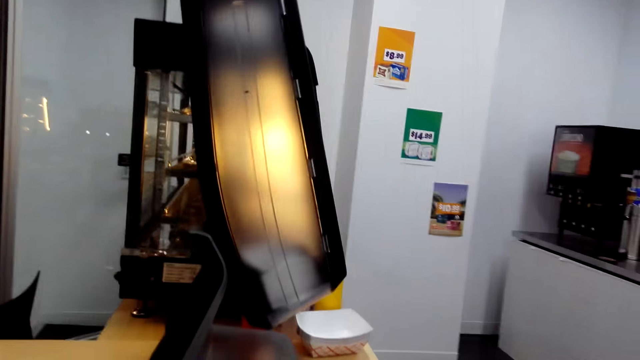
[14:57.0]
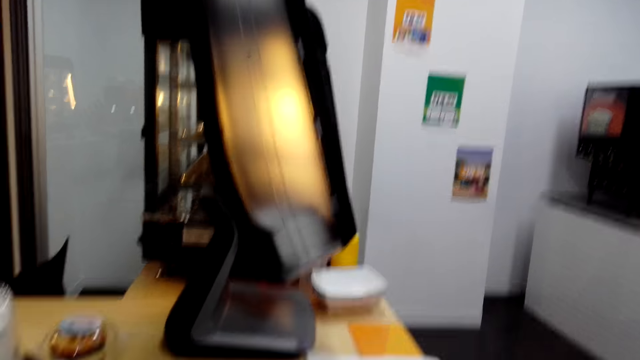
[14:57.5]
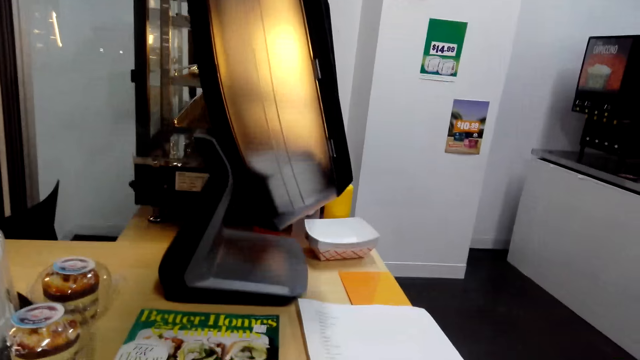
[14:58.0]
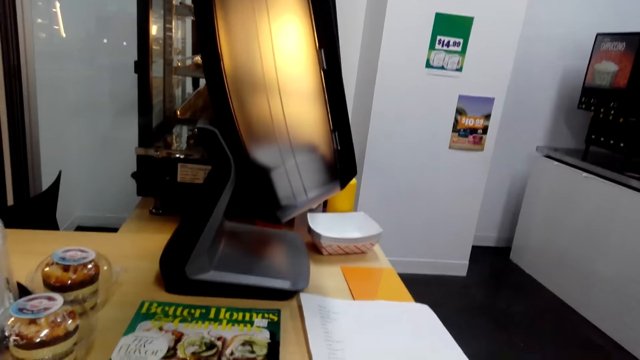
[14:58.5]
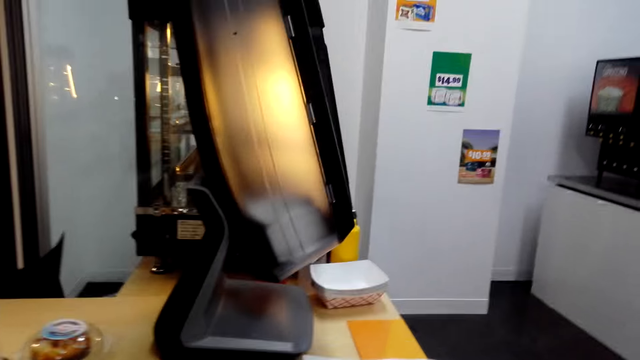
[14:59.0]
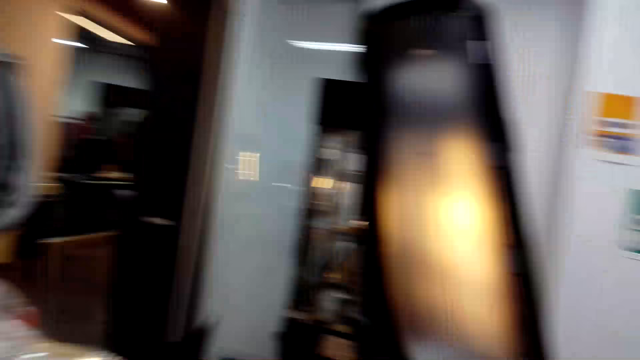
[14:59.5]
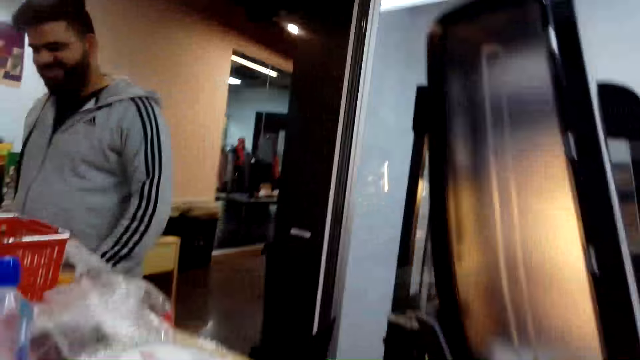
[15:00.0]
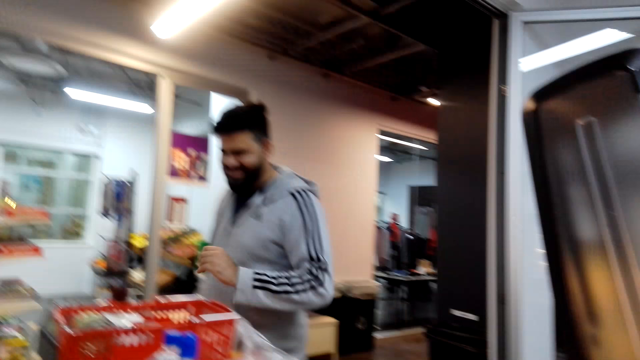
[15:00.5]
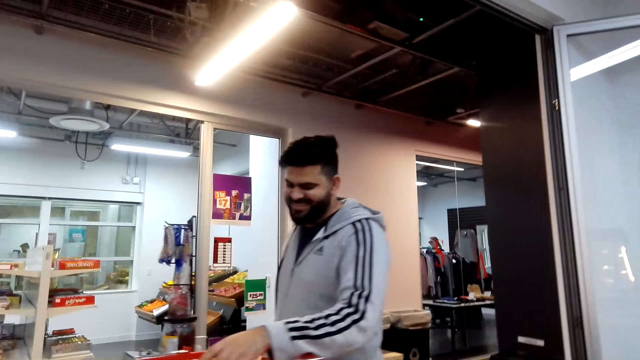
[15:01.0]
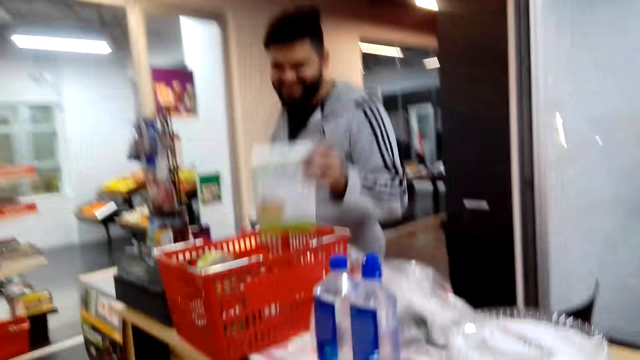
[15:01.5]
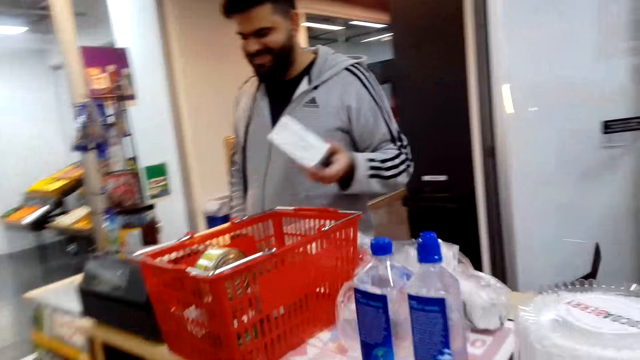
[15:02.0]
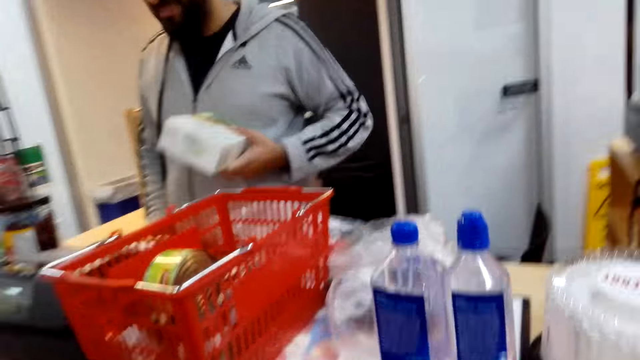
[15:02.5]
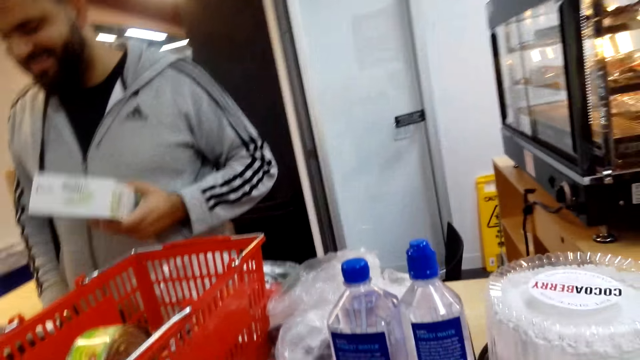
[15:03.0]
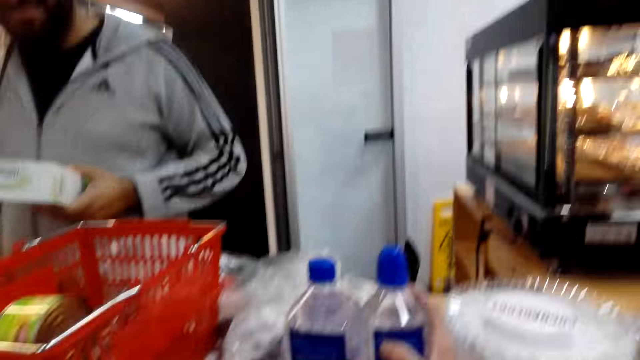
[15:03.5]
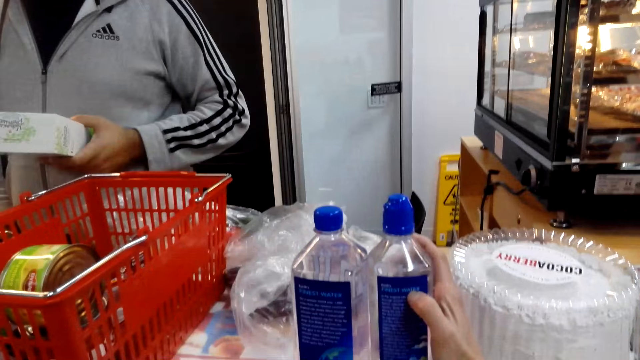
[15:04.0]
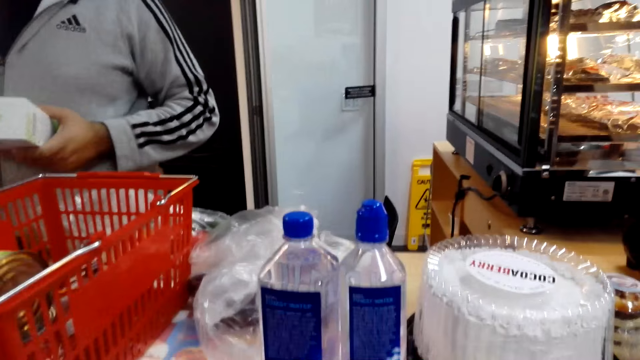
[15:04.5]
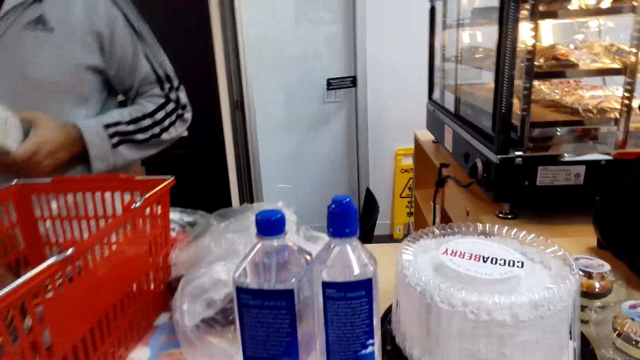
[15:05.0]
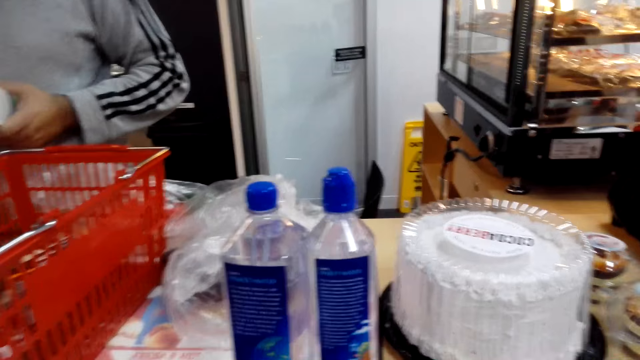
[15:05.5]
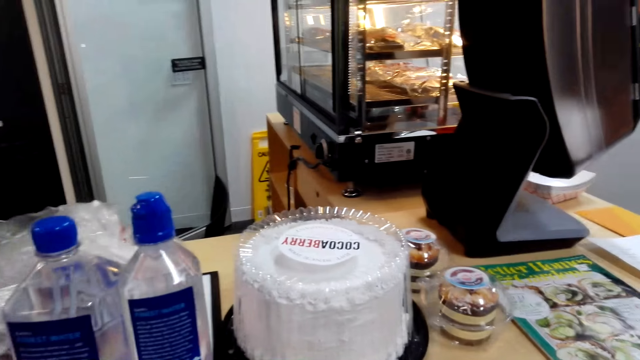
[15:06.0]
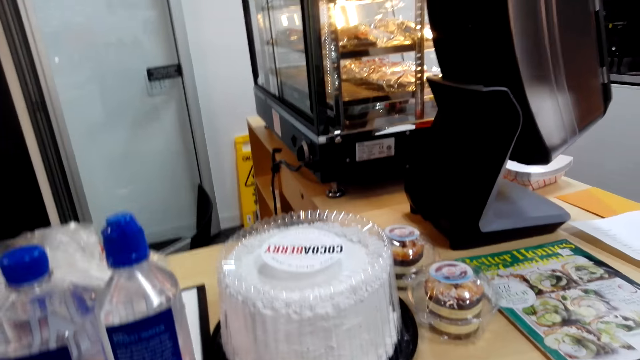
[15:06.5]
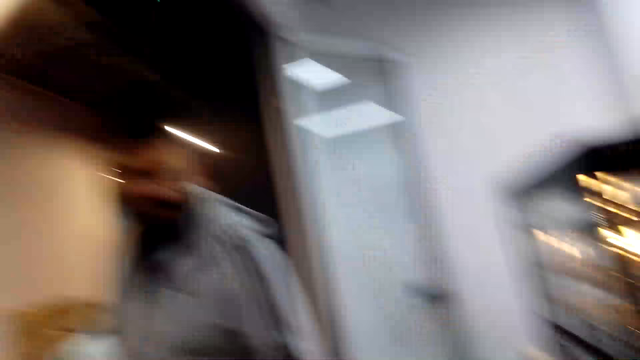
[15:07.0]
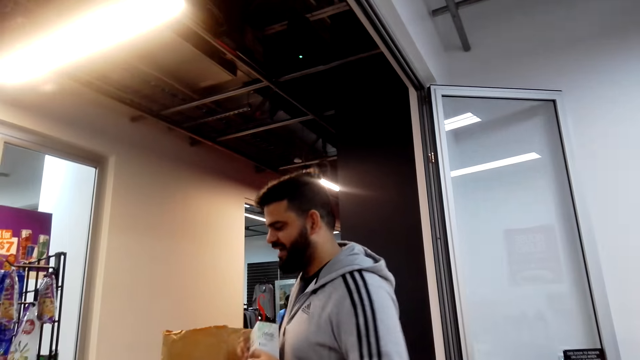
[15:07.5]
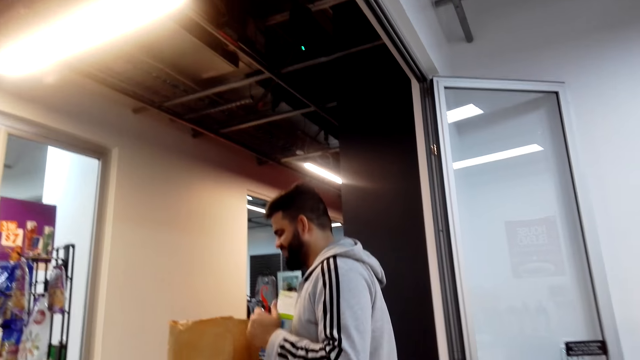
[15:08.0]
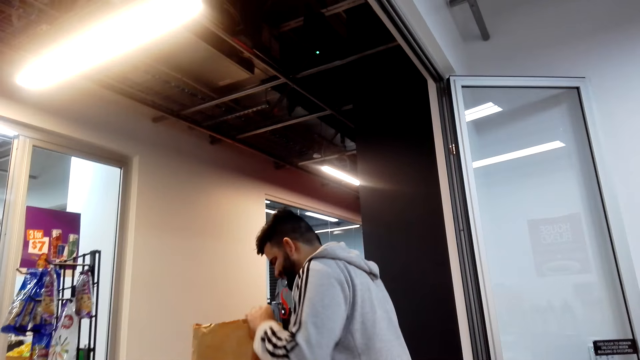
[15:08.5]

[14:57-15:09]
The camera wearer holds a bottle of water. They touch the bottle of water. They dialogue with the cashier.

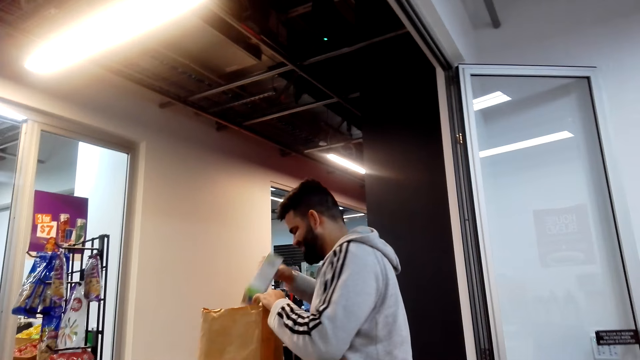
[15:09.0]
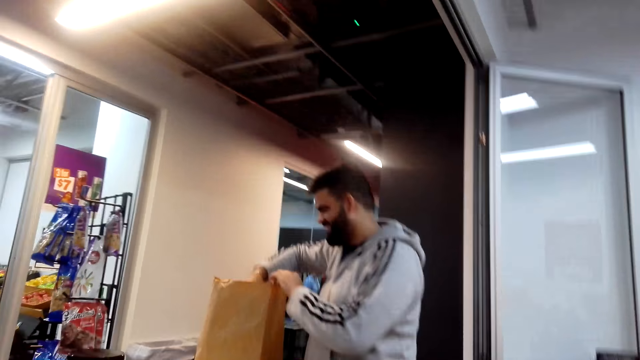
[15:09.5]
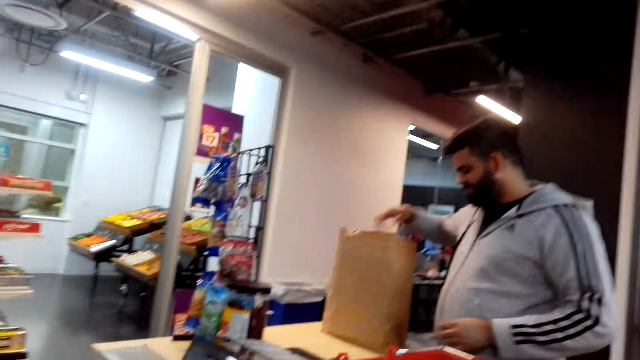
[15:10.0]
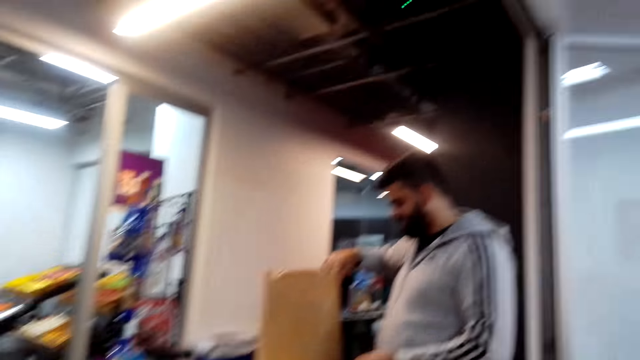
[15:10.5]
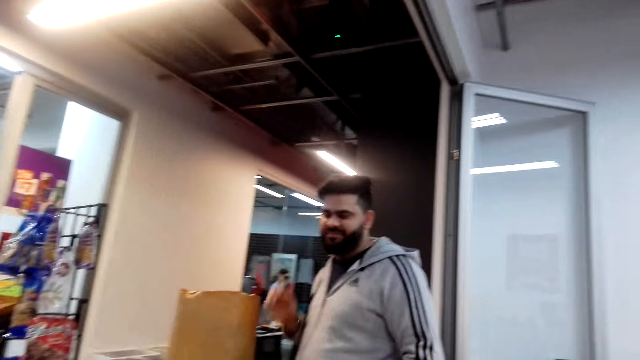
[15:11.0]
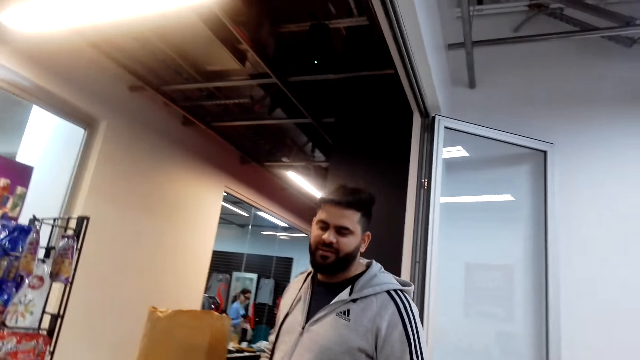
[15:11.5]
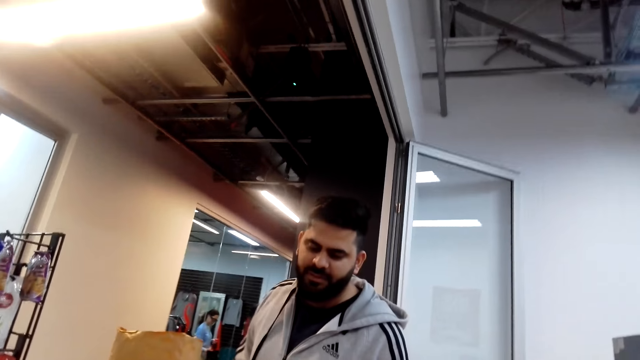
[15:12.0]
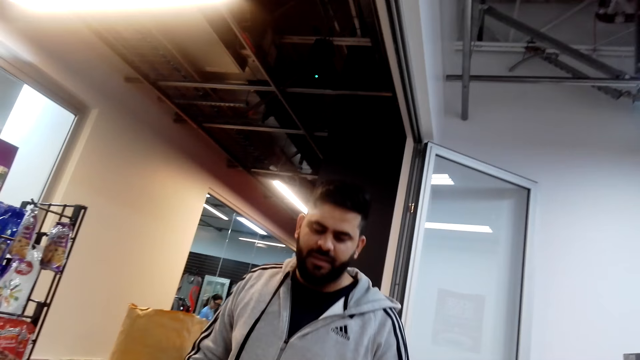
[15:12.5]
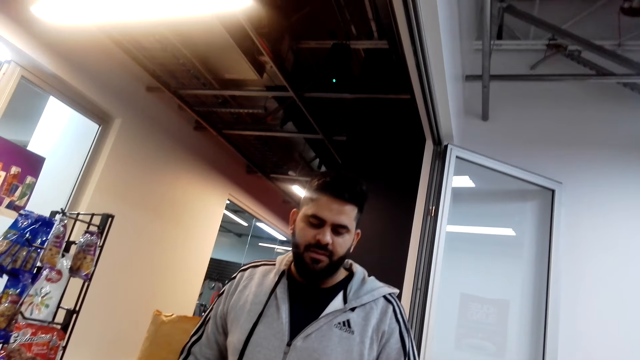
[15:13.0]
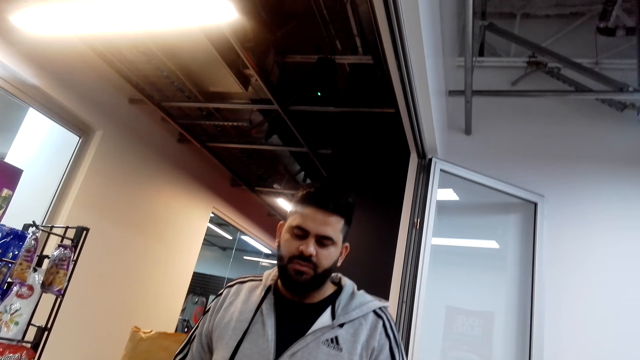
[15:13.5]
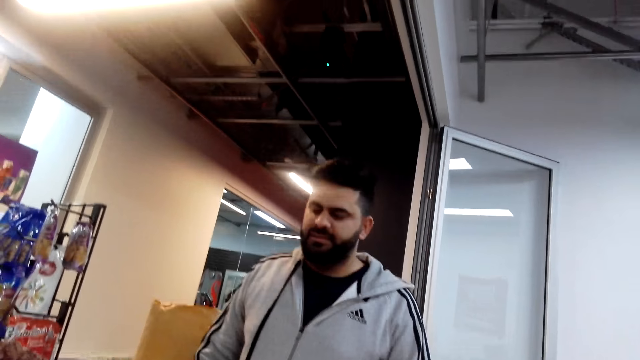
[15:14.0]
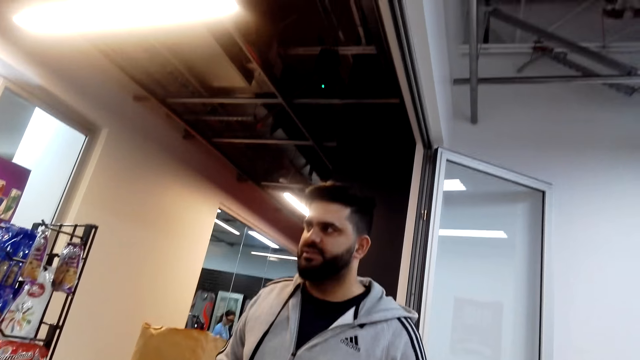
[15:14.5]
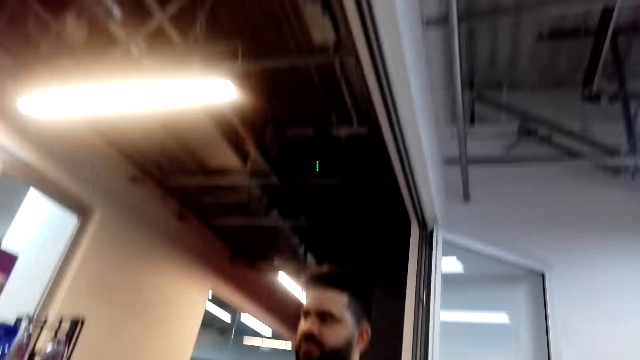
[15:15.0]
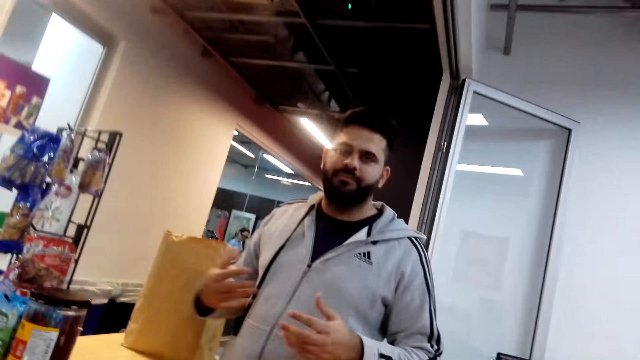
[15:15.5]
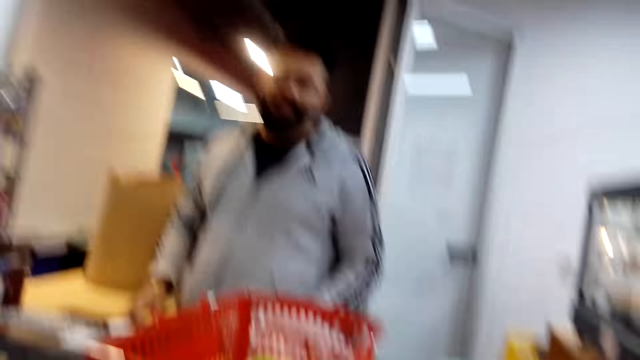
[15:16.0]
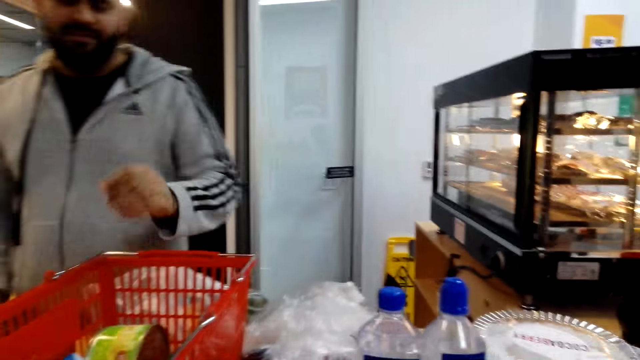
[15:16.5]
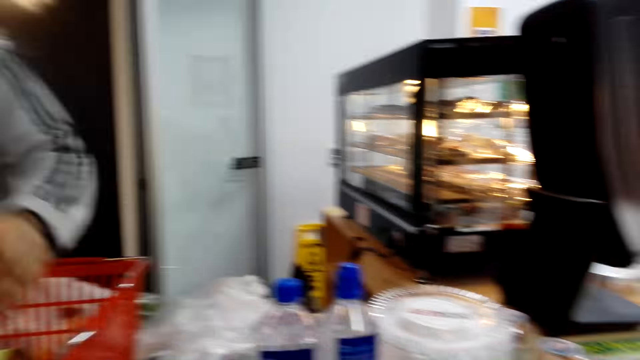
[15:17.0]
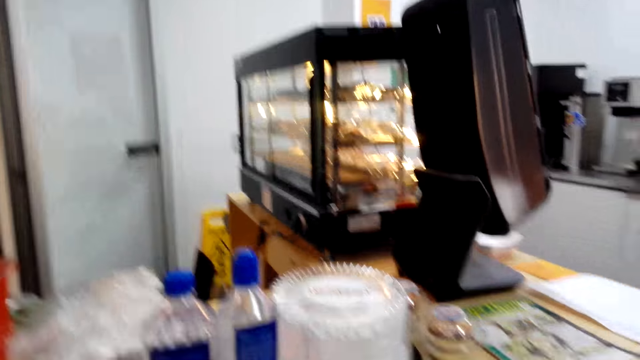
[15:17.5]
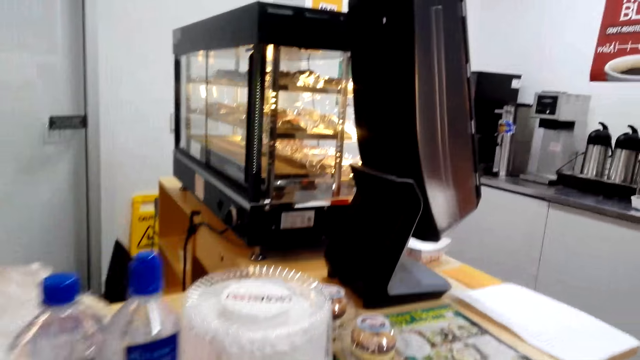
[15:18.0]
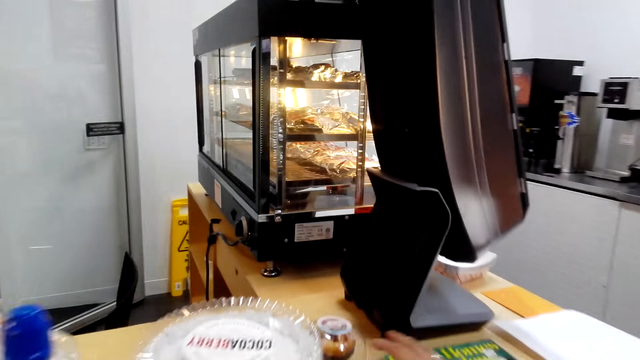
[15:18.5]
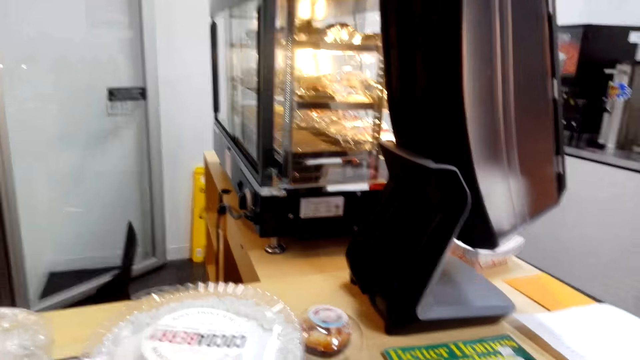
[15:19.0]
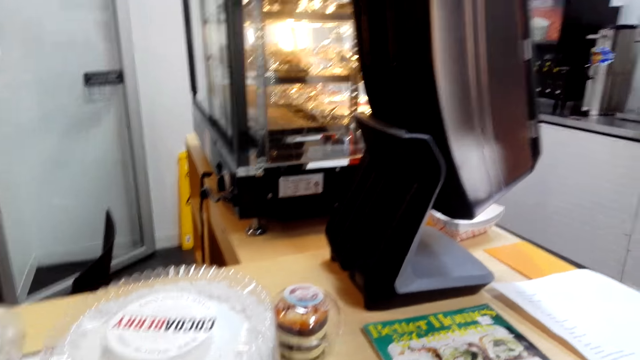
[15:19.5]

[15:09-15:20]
The camera wearer dialogues with the cashier. They look around the cashier desk.
